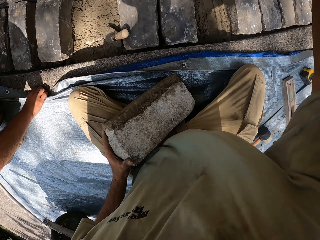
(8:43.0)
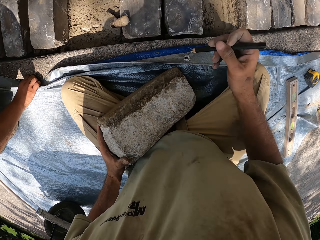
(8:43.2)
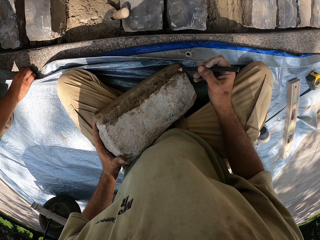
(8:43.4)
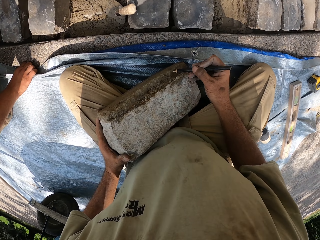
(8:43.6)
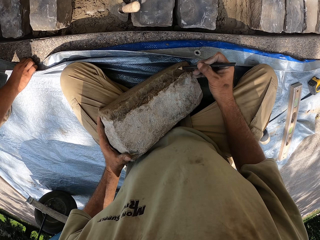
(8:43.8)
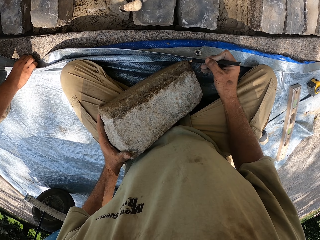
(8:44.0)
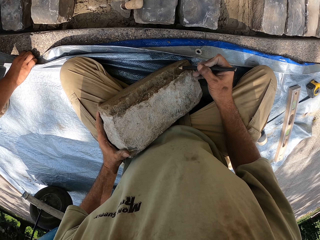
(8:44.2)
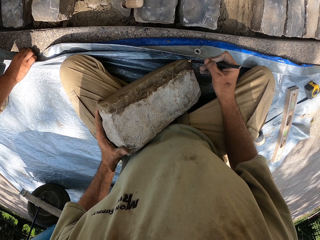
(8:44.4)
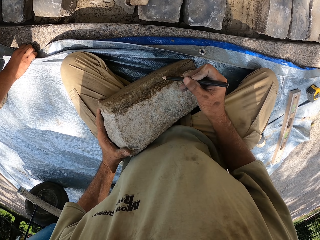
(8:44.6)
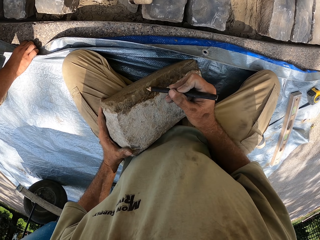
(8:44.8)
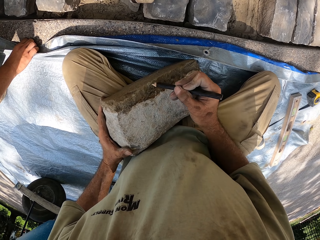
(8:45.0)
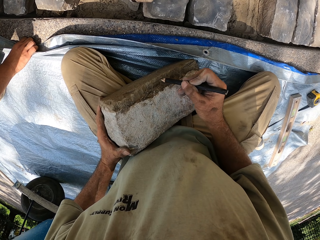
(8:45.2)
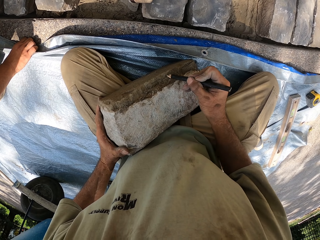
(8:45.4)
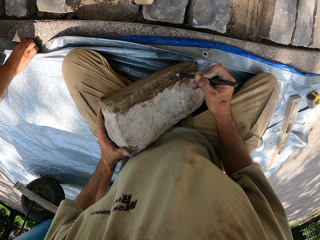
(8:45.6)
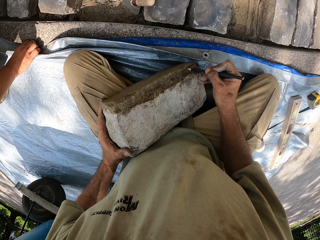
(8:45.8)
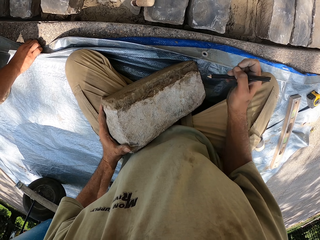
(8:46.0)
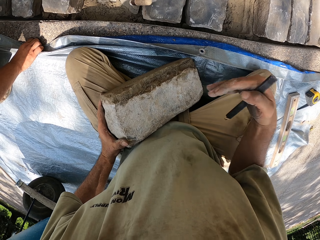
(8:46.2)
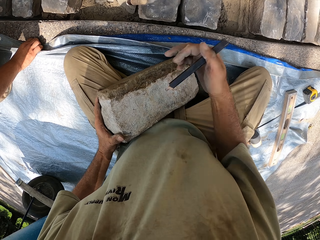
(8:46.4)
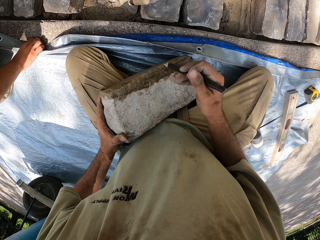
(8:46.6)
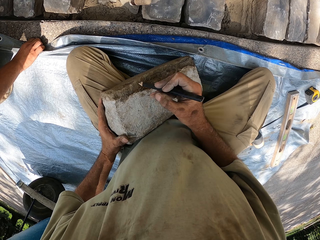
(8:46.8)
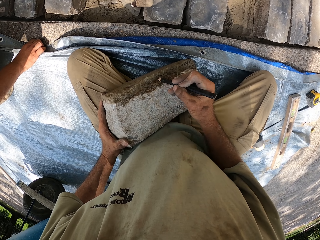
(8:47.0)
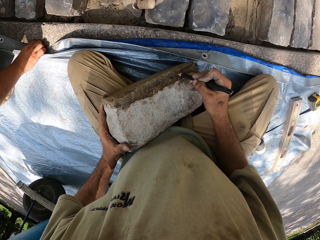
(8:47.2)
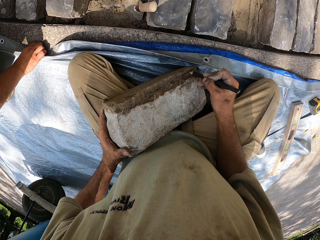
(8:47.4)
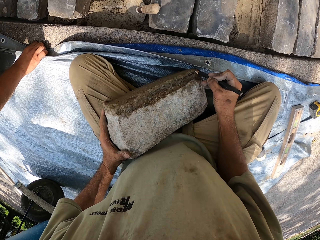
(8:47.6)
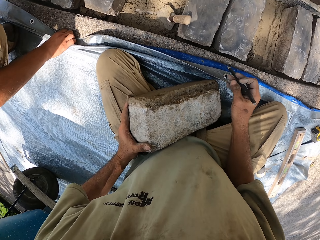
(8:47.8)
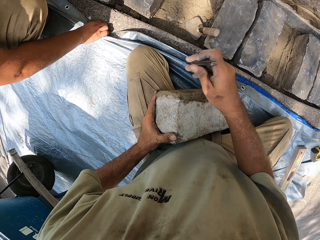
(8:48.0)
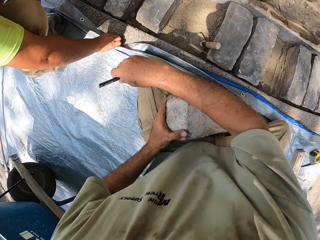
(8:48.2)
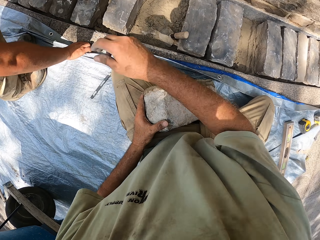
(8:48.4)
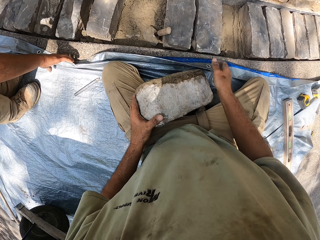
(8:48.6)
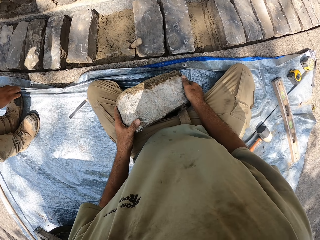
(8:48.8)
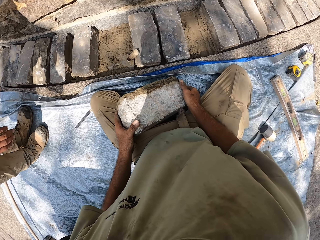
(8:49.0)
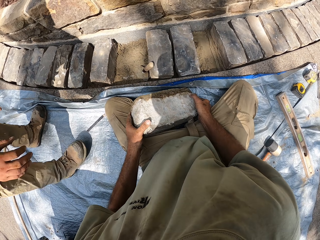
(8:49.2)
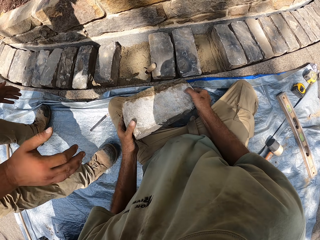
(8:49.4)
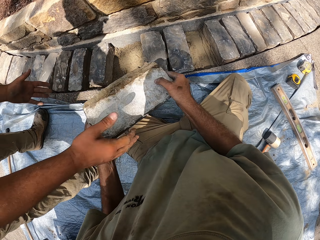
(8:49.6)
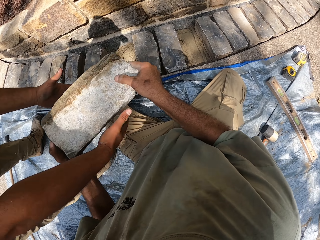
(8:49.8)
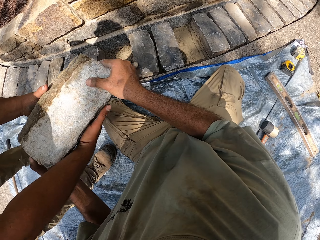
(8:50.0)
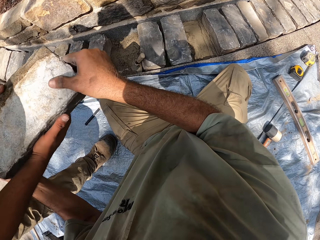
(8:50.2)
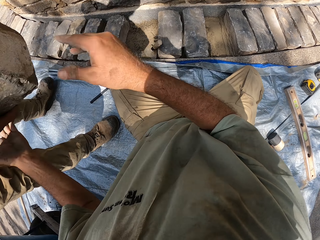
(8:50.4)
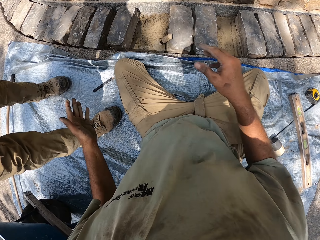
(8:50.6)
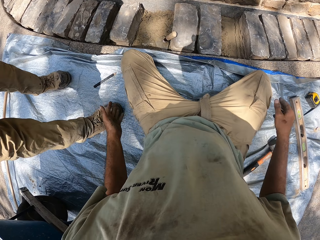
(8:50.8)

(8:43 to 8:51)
The camera wearer picks up a pencil. They draw the stone. They mark with the pencil. They drop the pen. They give the stone bricks to a man.
